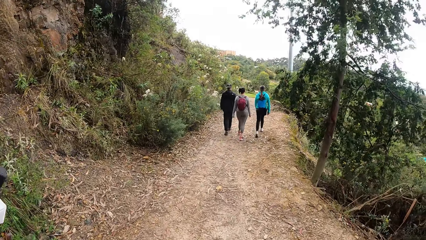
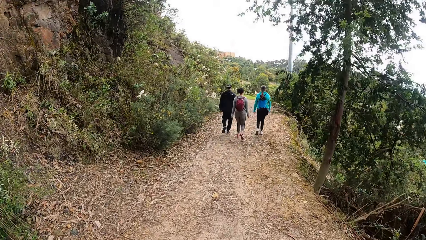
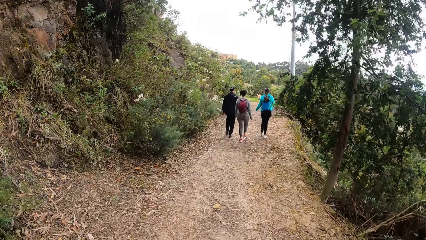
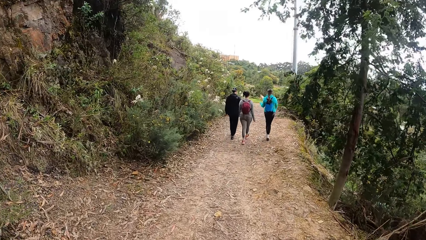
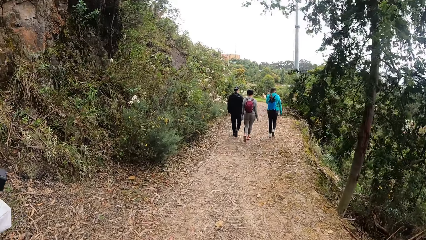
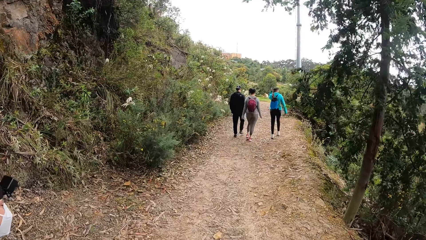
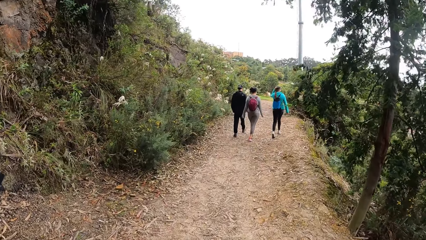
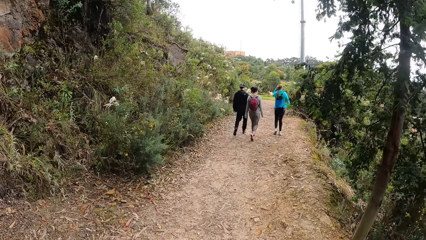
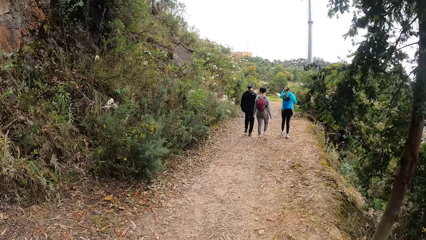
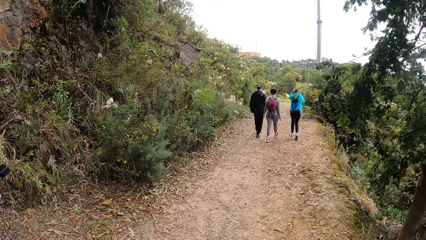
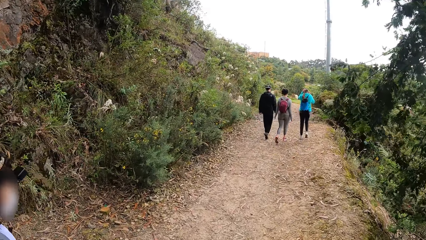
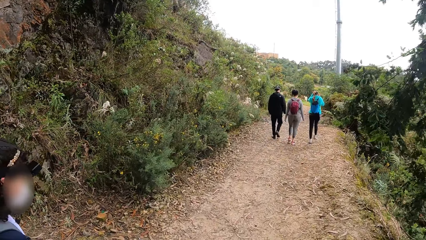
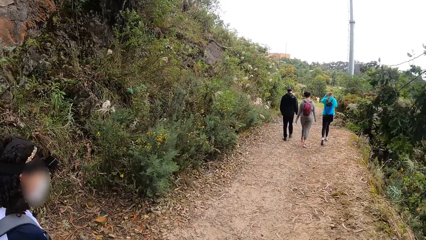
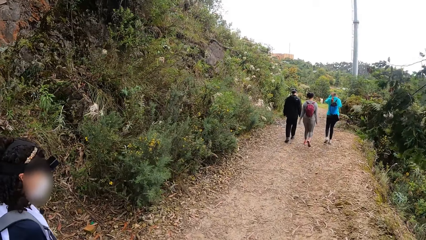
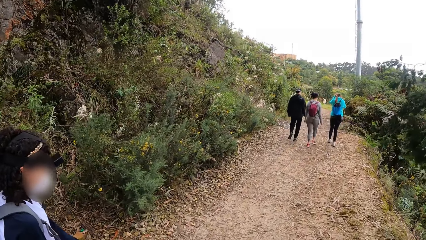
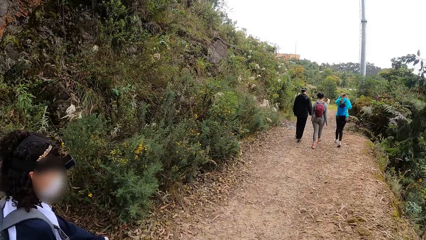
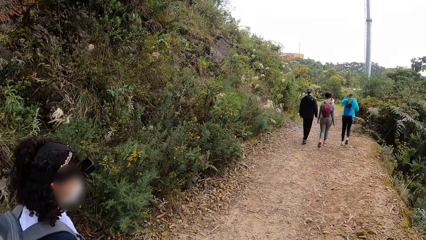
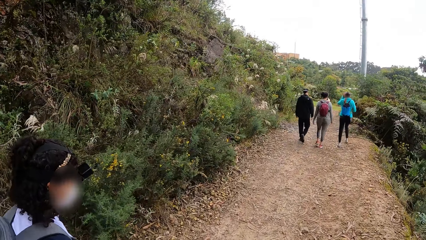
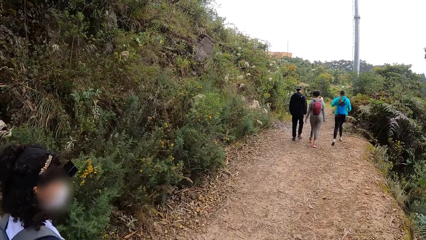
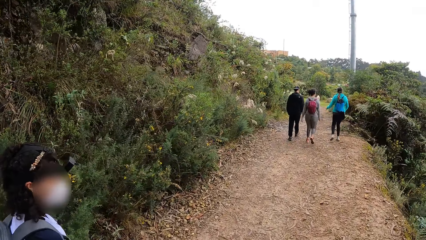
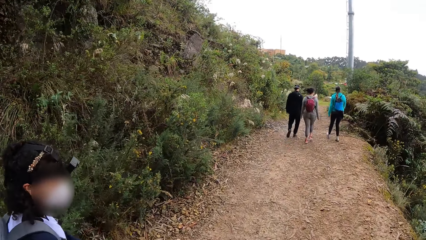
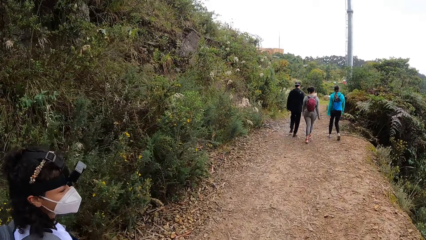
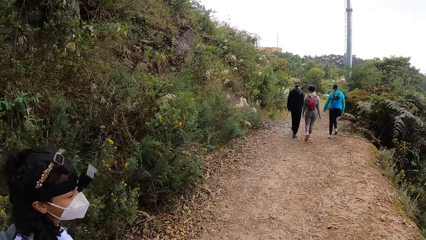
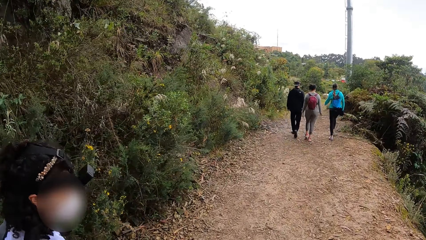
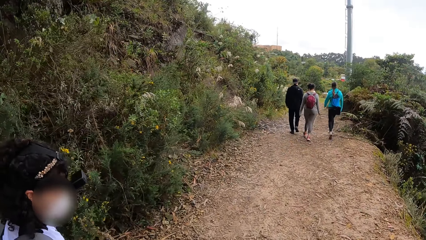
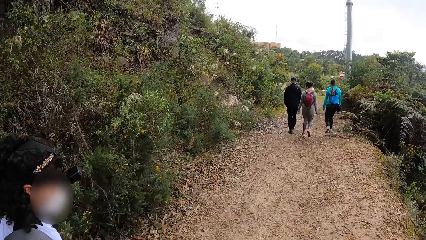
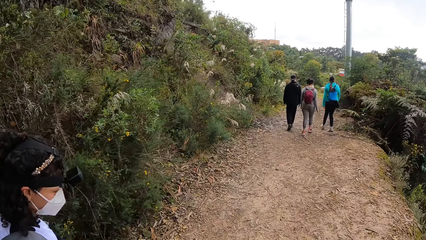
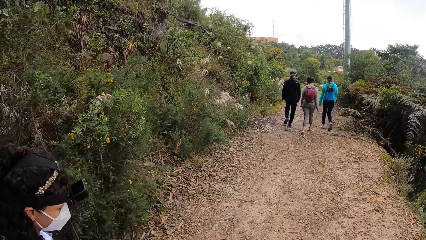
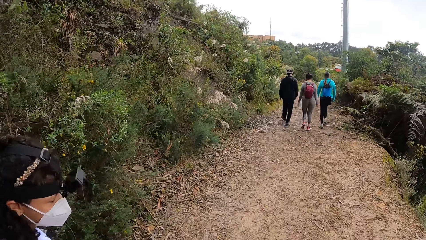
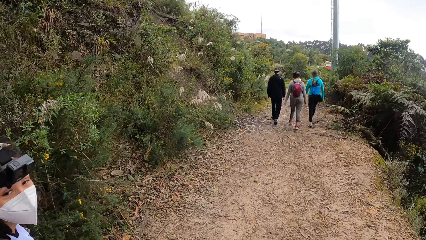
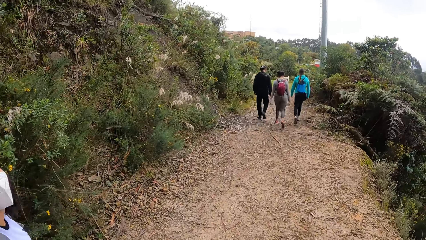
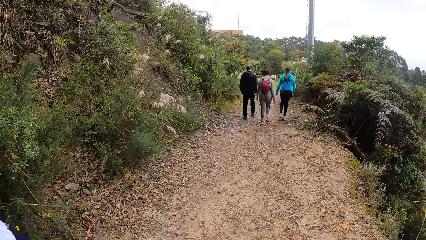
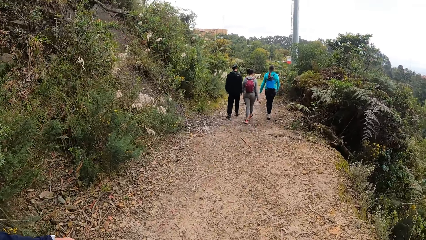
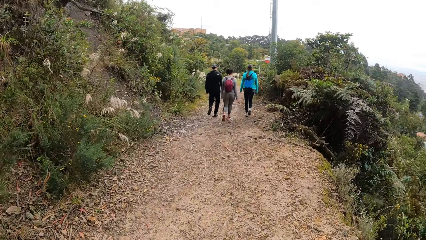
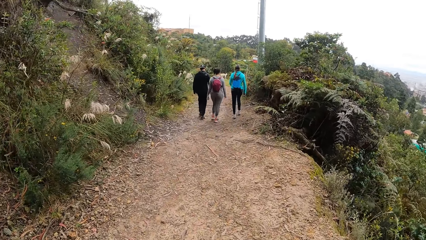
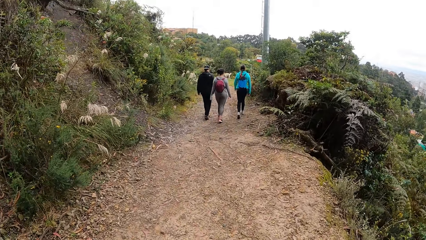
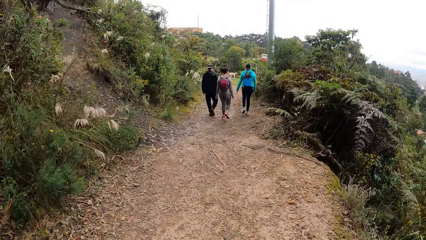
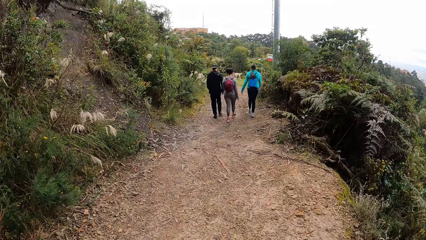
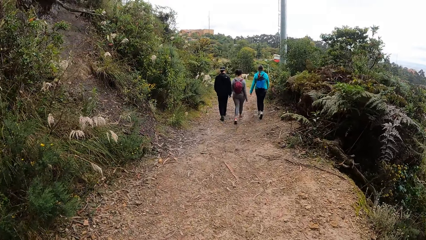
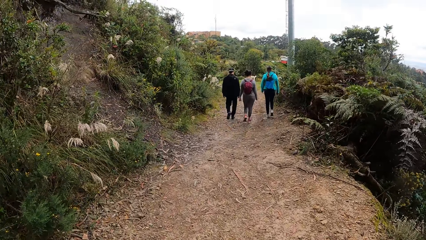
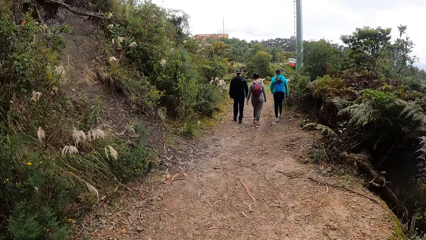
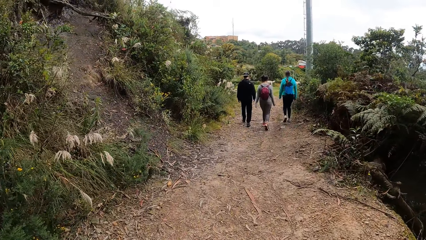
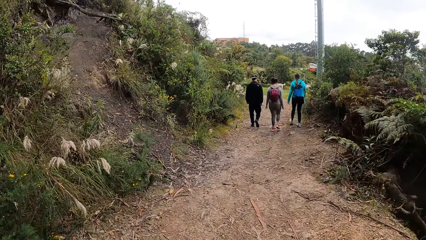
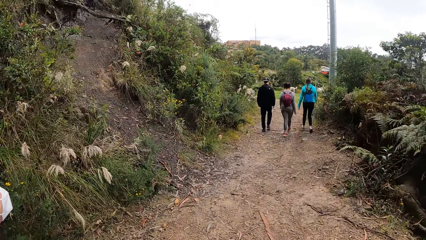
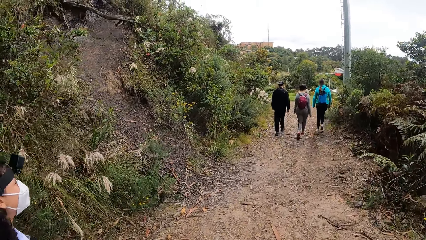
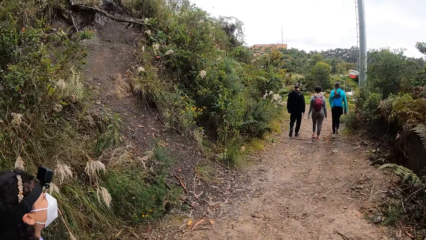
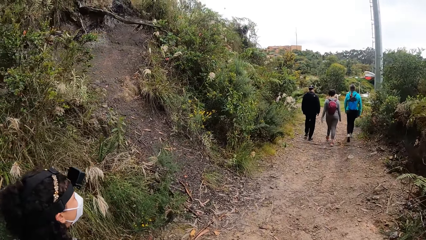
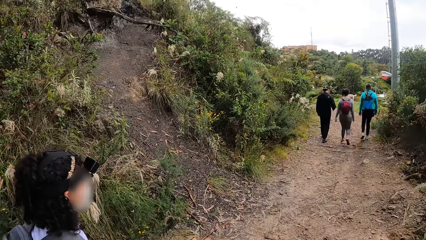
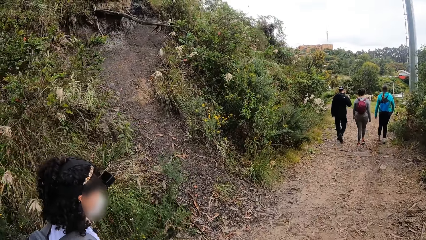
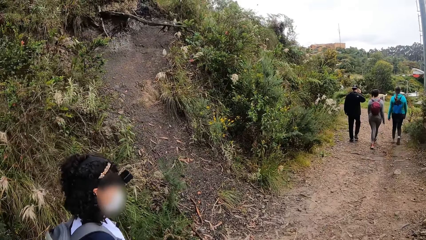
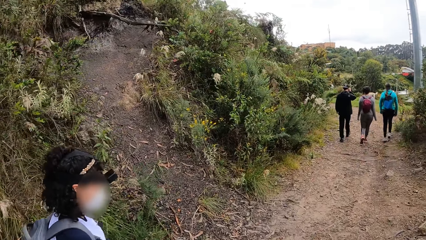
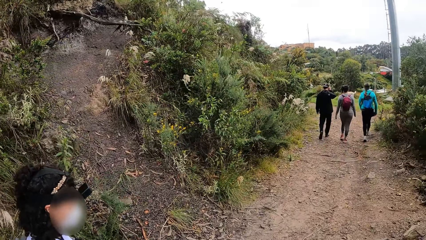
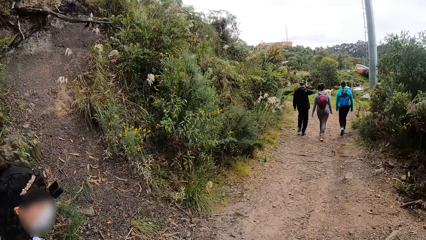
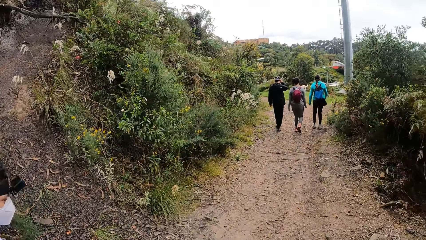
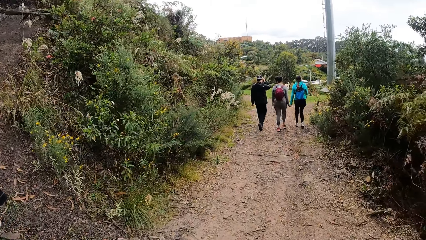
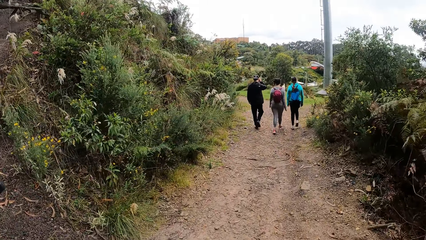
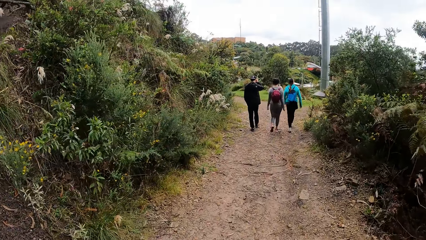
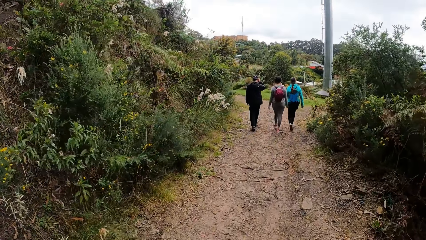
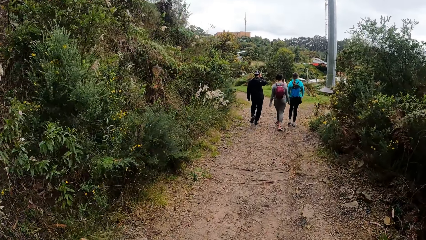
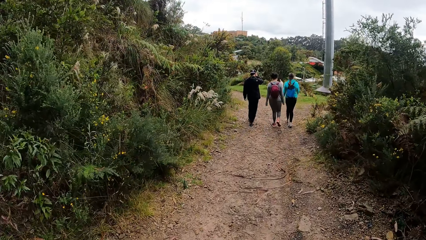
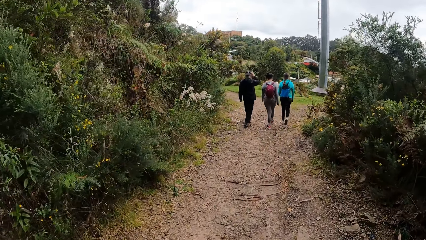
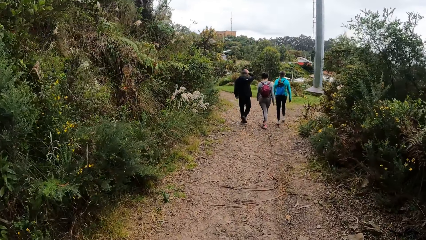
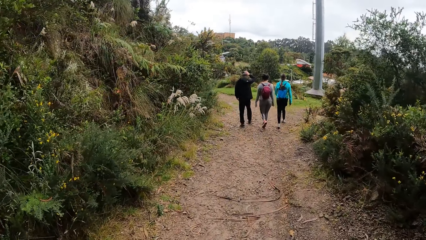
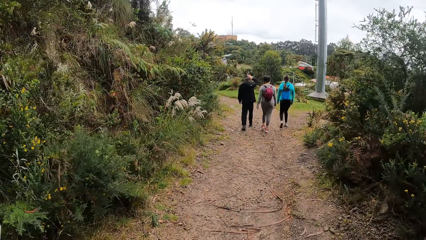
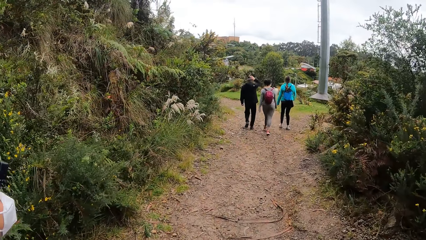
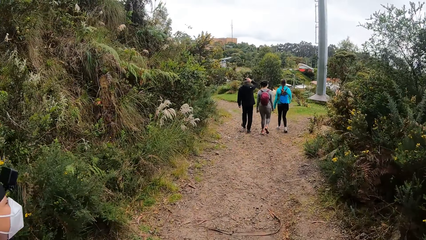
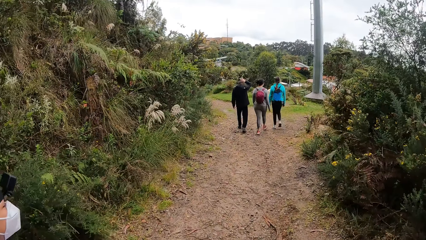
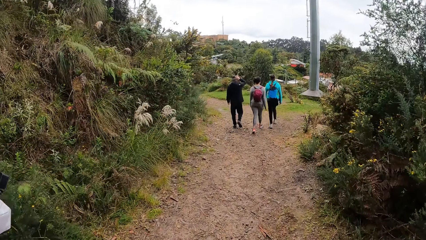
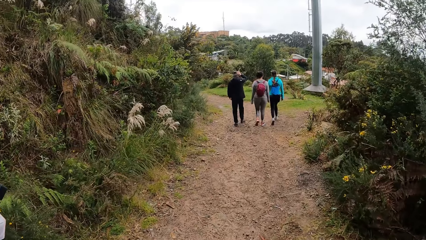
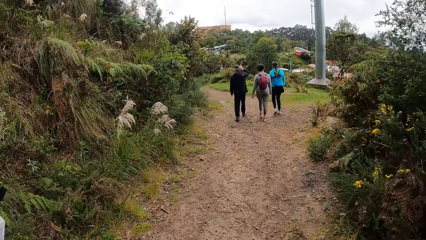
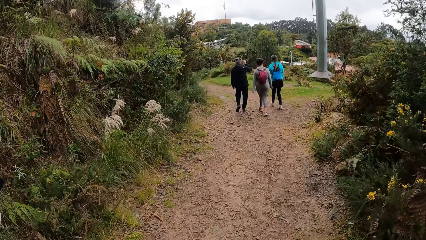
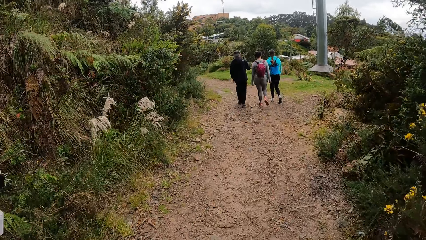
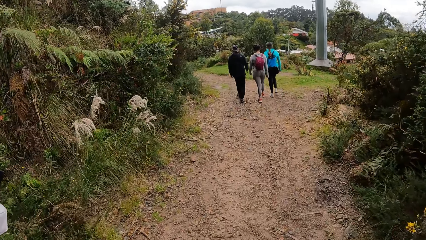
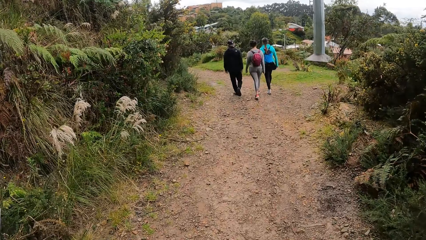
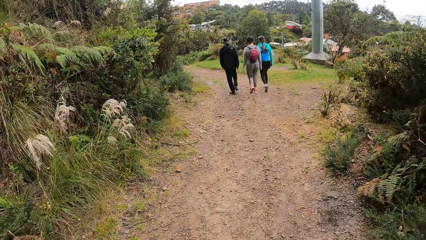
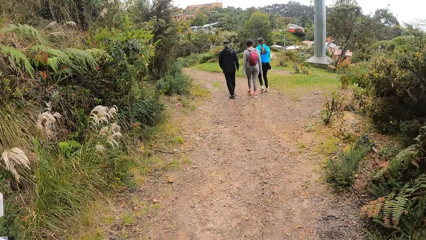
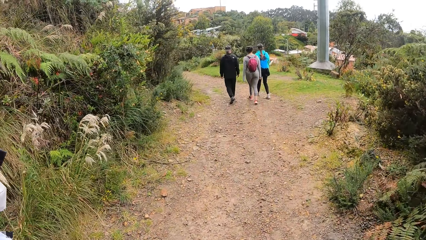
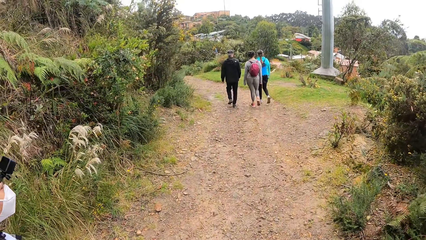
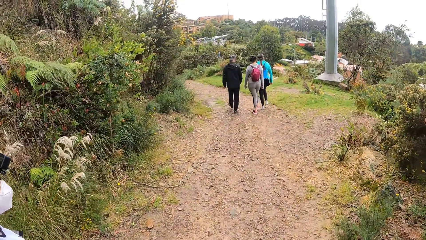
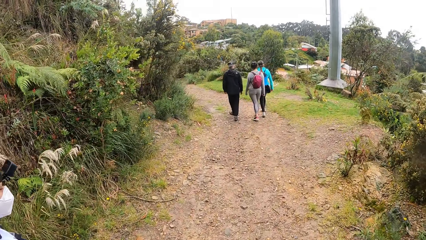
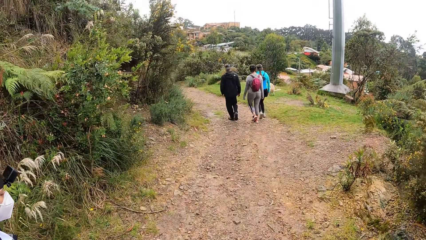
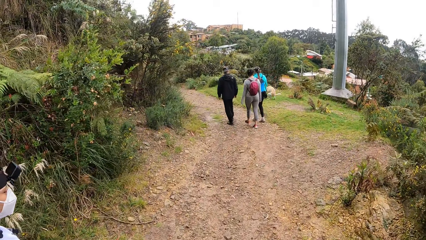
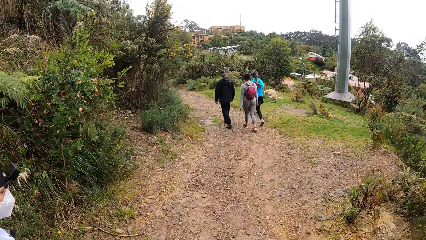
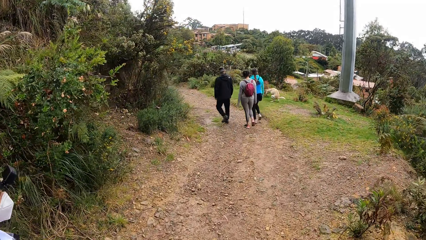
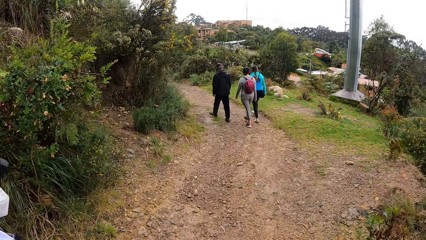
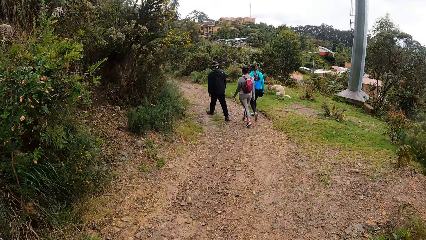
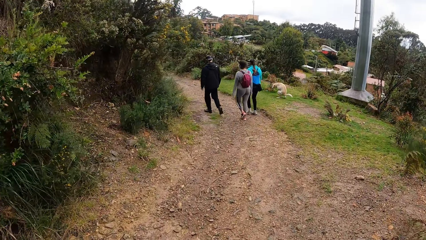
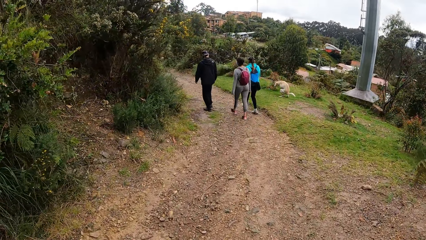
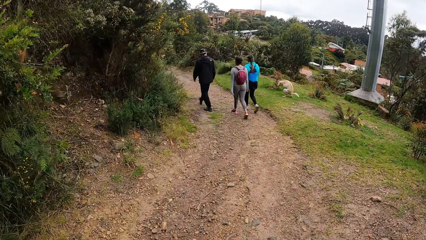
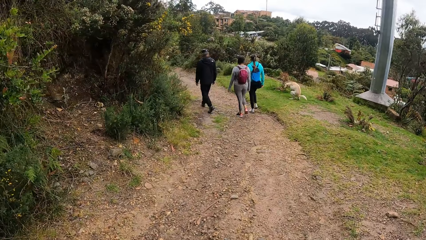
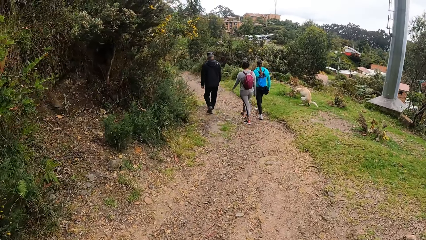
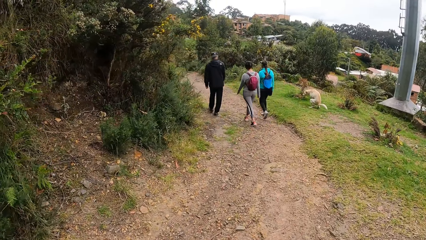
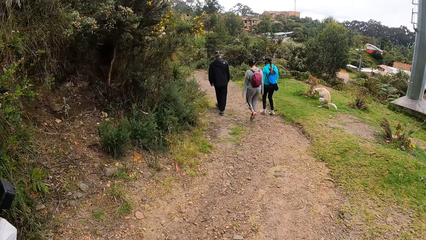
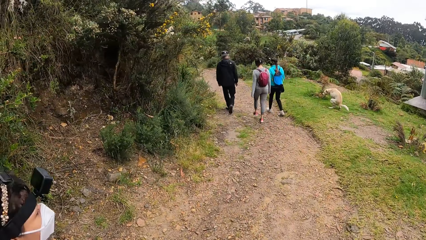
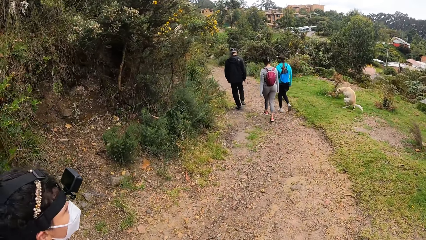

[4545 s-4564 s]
The woman touches her camera with both hands. The man touches his camera with his right hand.
